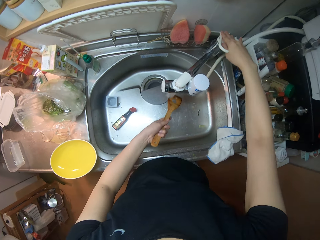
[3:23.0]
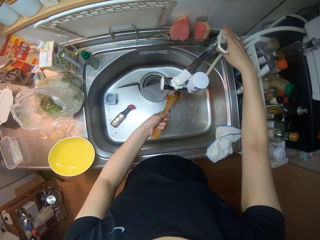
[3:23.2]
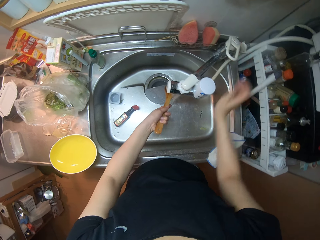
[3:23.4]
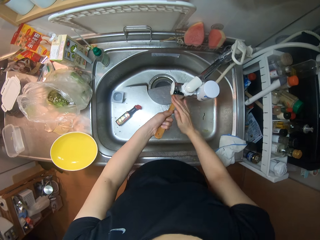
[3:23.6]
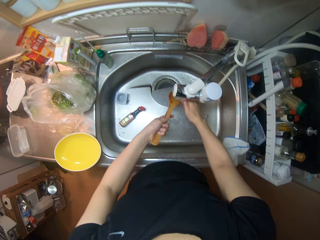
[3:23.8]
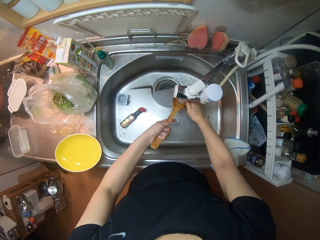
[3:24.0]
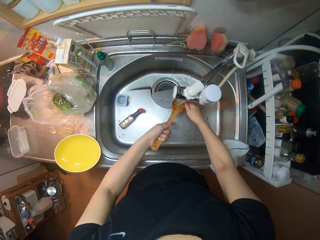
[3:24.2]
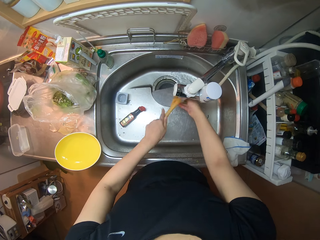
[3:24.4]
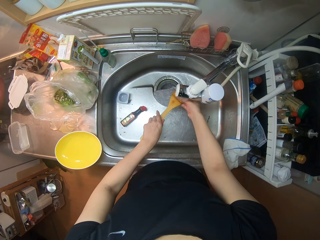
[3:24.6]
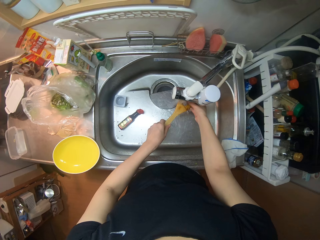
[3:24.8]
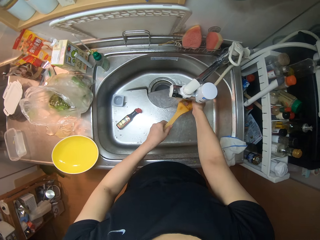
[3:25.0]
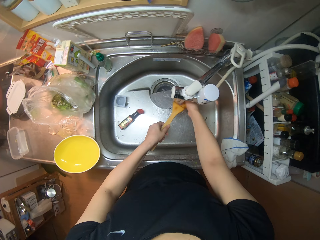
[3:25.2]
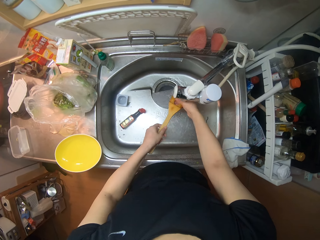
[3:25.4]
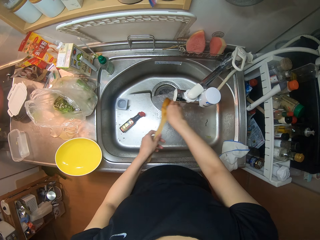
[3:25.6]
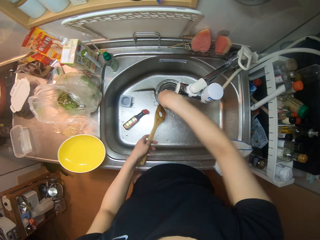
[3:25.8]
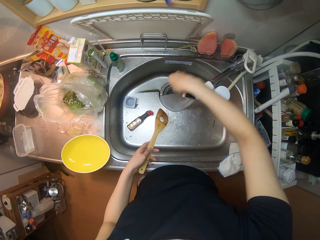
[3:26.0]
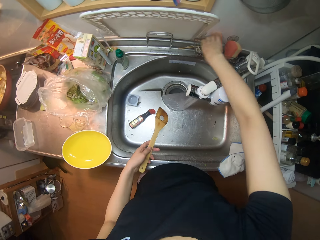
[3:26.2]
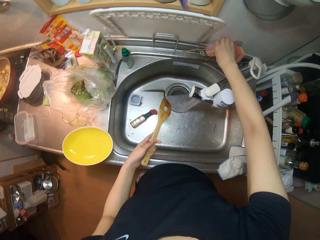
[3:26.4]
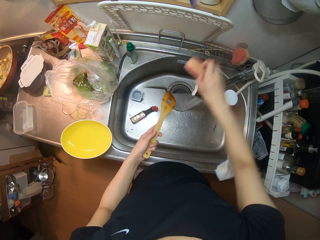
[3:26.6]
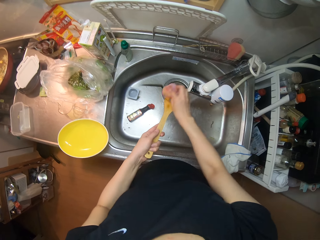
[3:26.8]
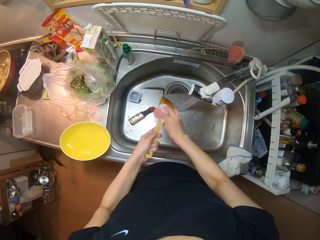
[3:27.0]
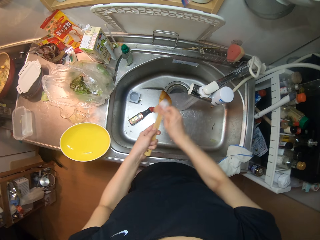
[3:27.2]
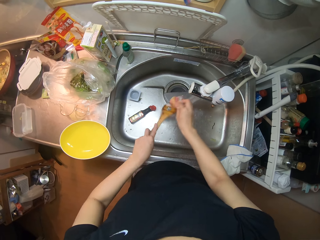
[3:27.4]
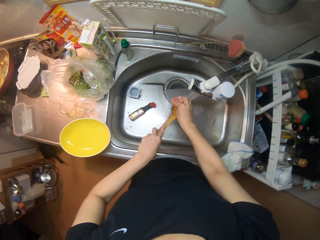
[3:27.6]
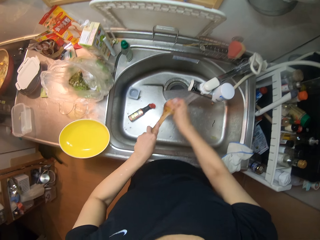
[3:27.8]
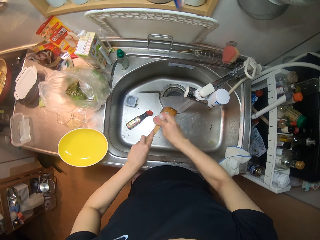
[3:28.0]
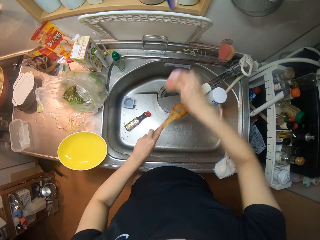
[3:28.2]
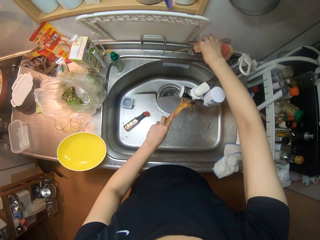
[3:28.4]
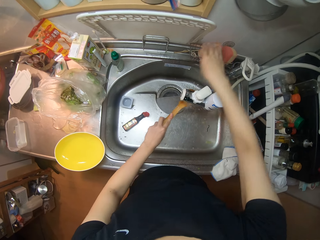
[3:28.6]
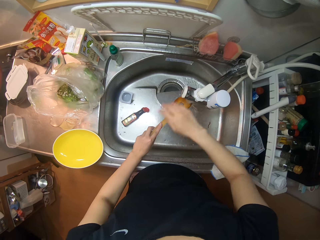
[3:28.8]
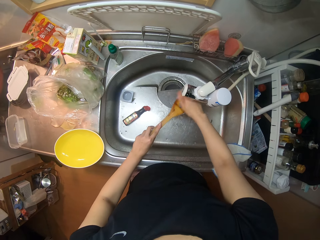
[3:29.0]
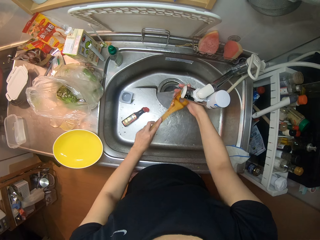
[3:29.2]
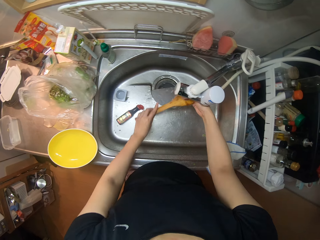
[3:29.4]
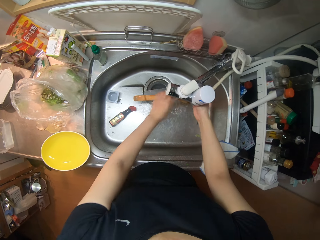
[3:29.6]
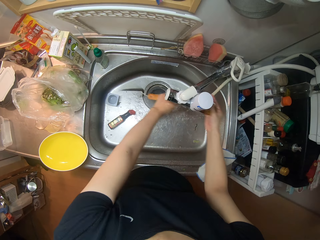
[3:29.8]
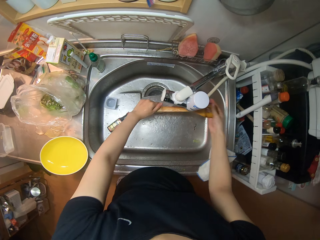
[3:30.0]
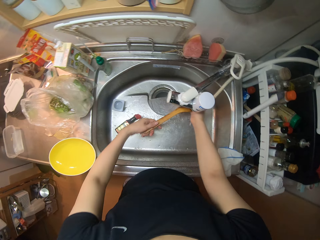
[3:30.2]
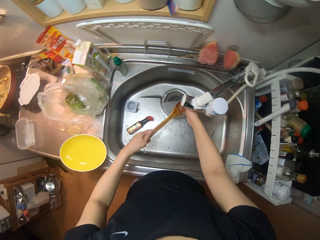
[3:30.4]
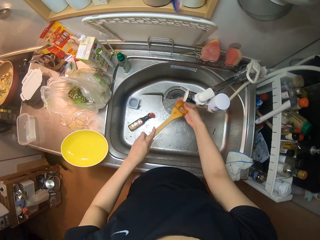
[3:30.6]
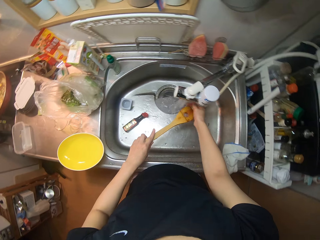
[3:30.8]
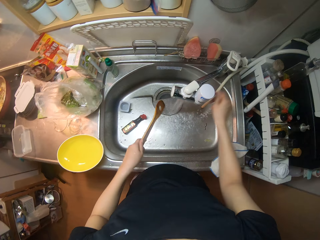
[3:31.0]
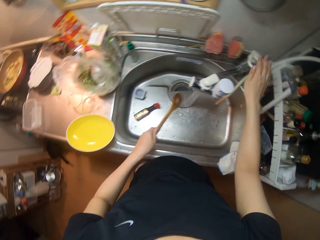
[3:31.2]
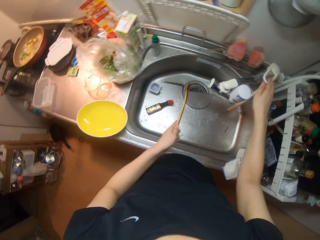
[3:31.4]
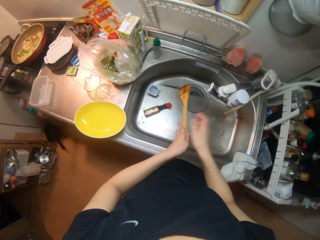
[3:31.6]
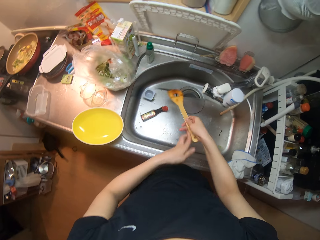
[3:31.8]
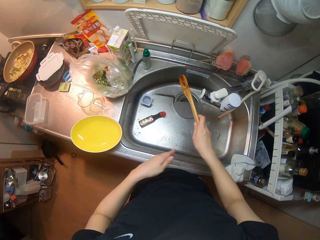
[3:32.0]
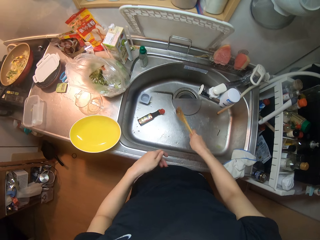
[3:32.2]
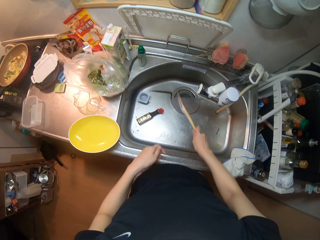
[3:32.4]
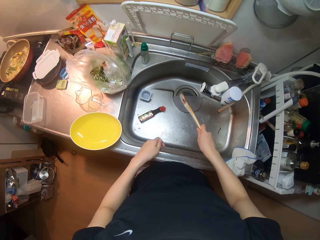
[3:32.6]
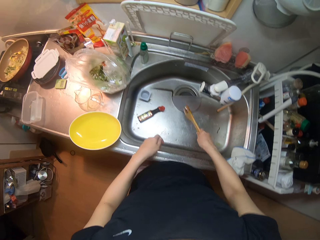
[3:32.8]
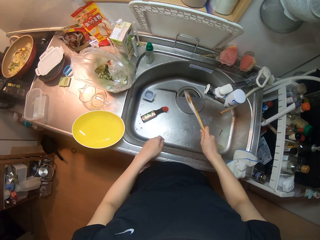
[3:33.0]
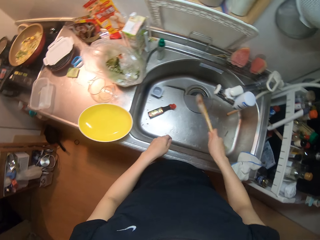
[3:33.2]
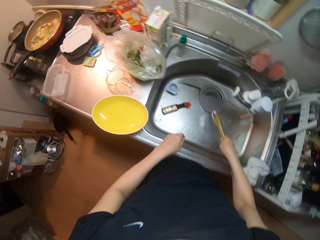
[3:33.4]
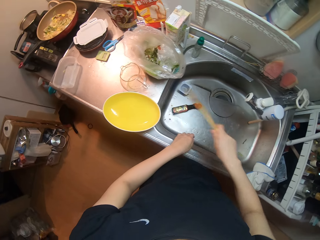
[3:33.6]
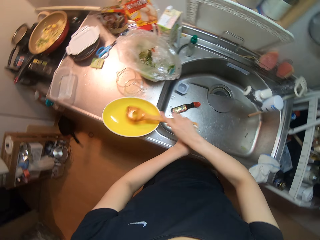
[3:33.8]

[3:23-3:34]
The camera wearer opens the water tap. They wash the wooden spoon or cooking stick in the sink. They pick up the sponge, wash the cooking stick, put the sponge on the sponge holder, rinse the cooking stick and close the water tap.

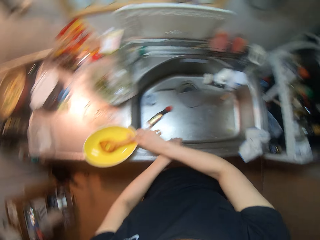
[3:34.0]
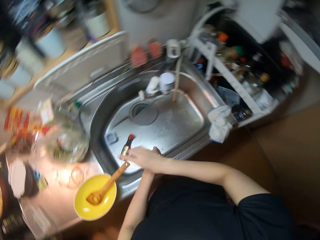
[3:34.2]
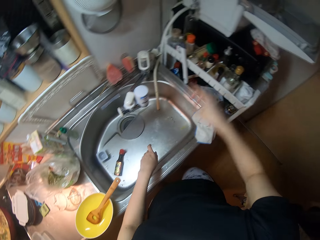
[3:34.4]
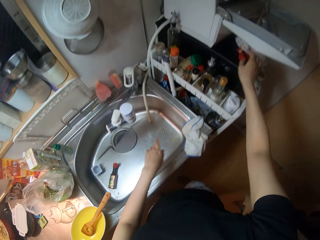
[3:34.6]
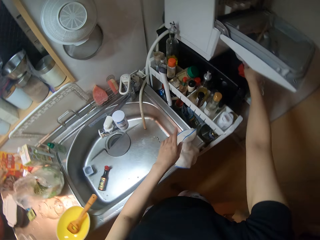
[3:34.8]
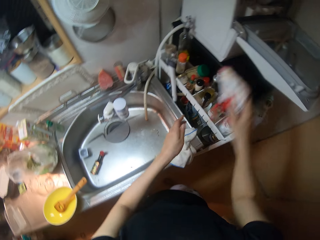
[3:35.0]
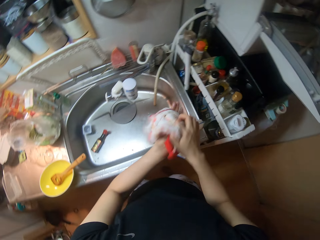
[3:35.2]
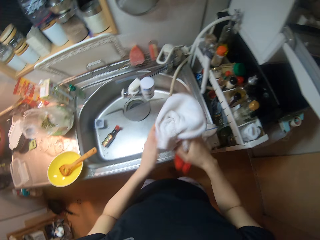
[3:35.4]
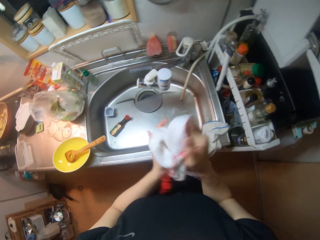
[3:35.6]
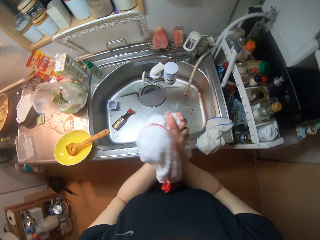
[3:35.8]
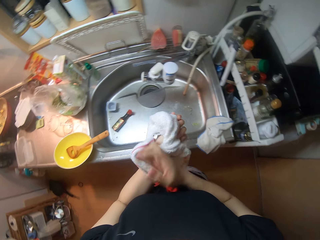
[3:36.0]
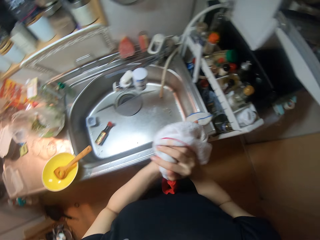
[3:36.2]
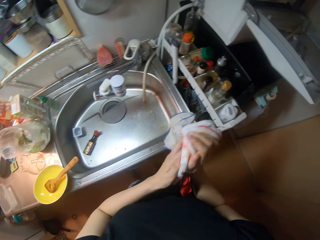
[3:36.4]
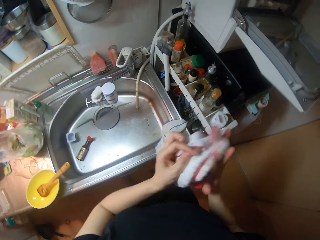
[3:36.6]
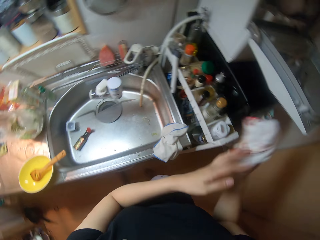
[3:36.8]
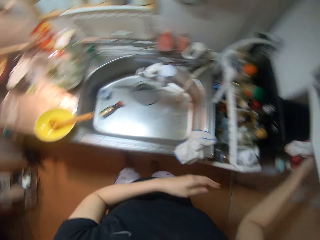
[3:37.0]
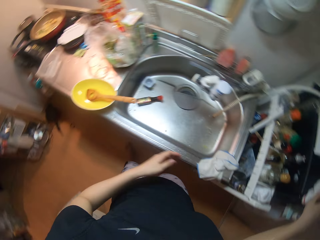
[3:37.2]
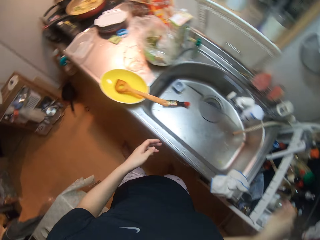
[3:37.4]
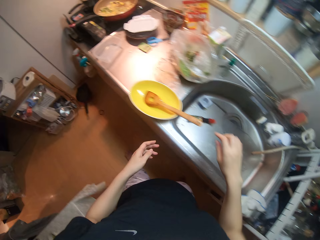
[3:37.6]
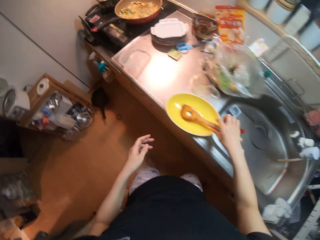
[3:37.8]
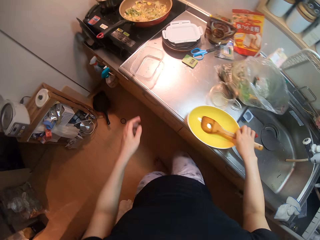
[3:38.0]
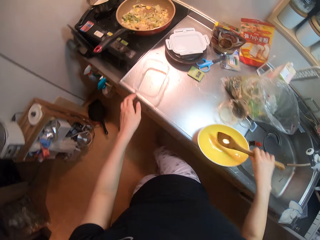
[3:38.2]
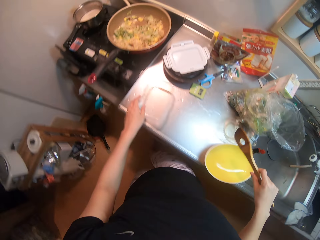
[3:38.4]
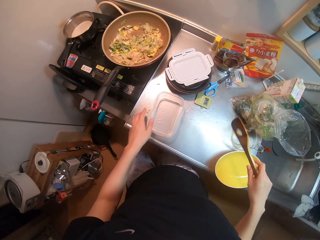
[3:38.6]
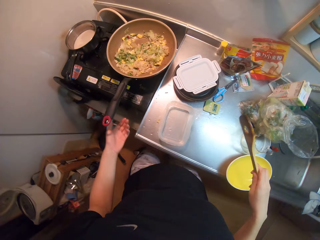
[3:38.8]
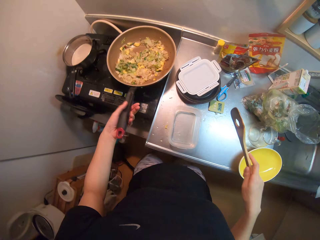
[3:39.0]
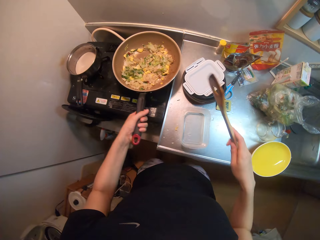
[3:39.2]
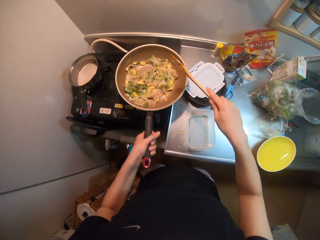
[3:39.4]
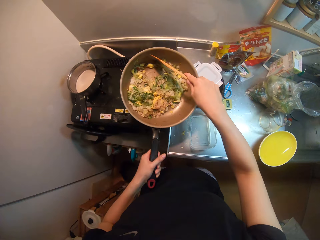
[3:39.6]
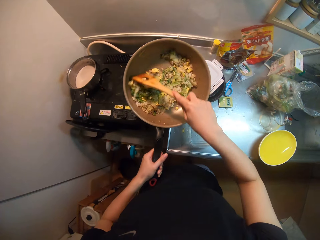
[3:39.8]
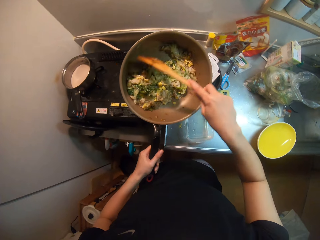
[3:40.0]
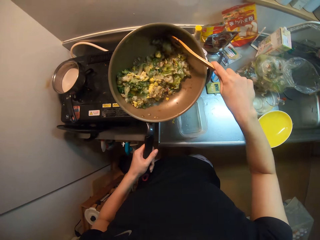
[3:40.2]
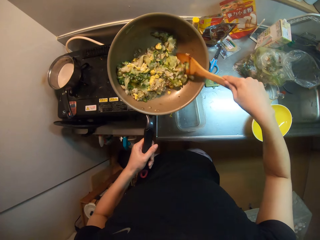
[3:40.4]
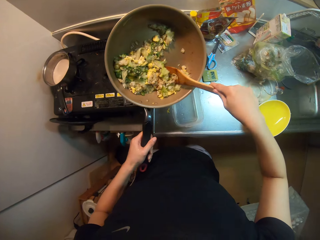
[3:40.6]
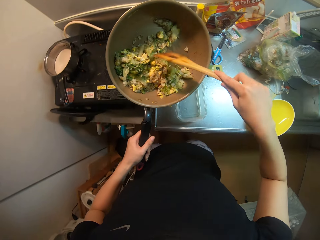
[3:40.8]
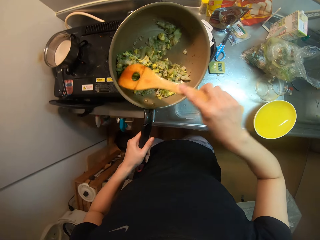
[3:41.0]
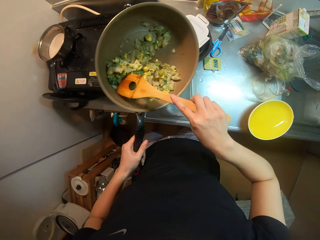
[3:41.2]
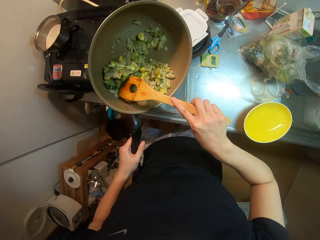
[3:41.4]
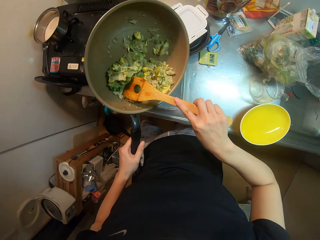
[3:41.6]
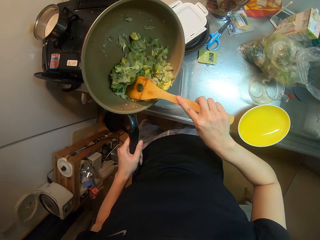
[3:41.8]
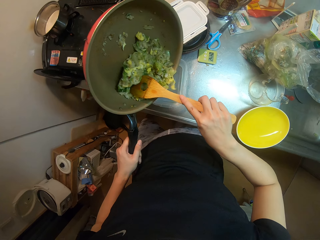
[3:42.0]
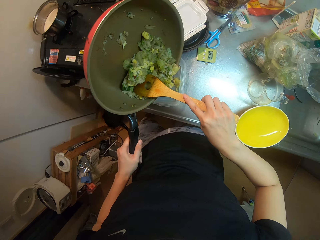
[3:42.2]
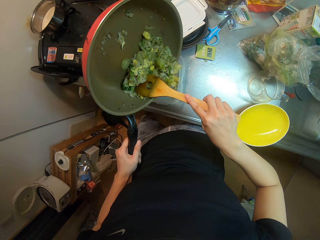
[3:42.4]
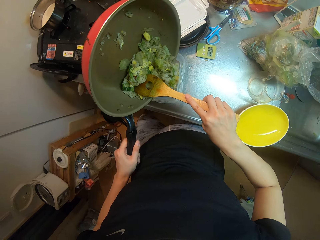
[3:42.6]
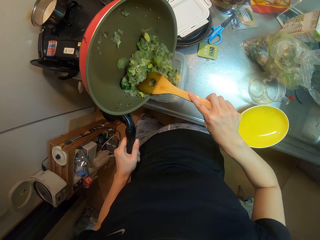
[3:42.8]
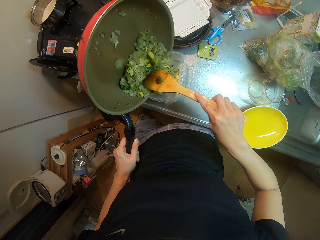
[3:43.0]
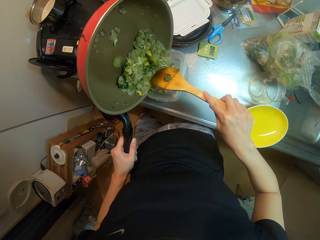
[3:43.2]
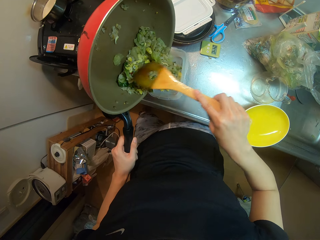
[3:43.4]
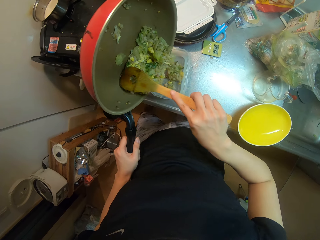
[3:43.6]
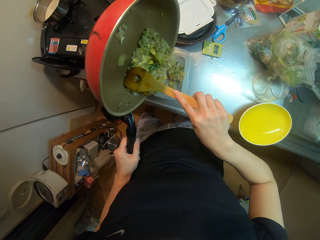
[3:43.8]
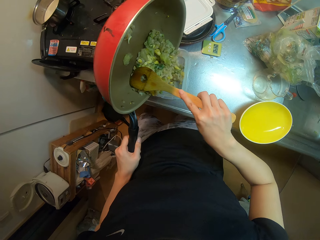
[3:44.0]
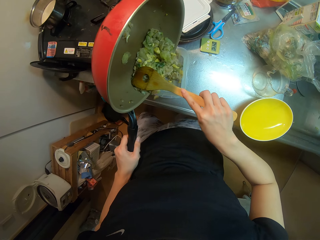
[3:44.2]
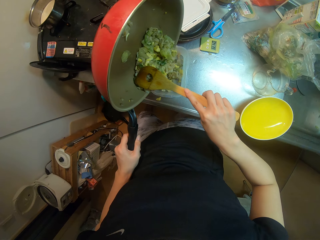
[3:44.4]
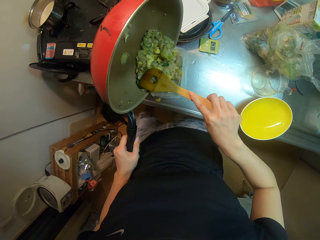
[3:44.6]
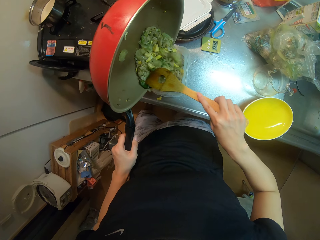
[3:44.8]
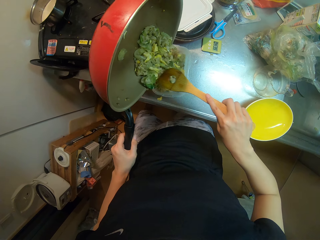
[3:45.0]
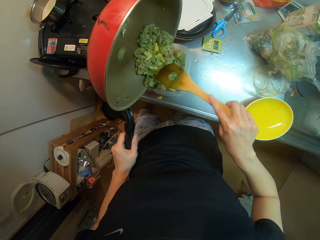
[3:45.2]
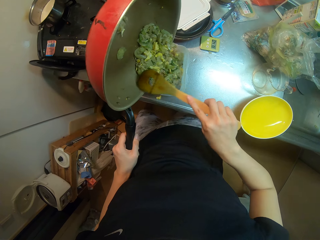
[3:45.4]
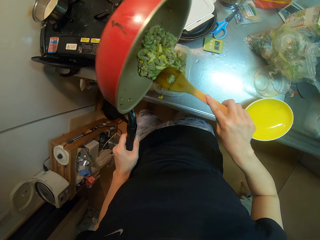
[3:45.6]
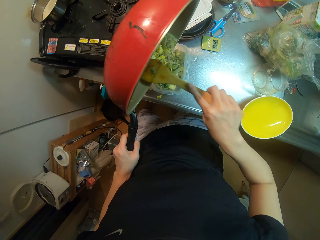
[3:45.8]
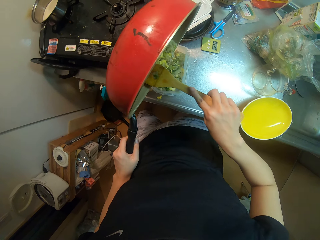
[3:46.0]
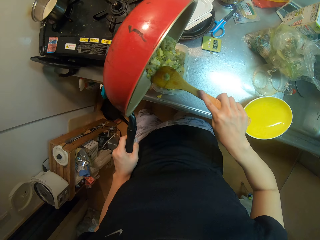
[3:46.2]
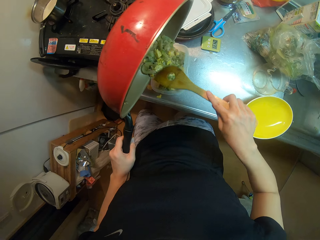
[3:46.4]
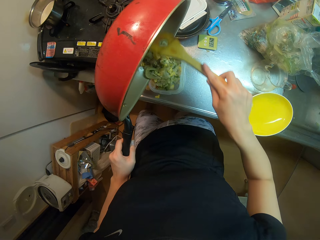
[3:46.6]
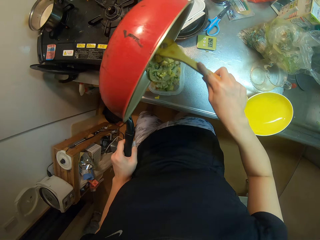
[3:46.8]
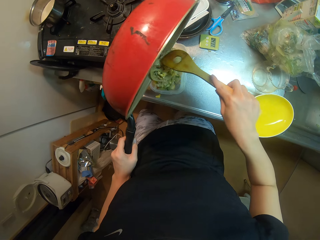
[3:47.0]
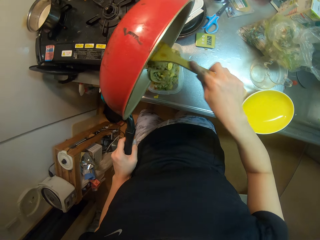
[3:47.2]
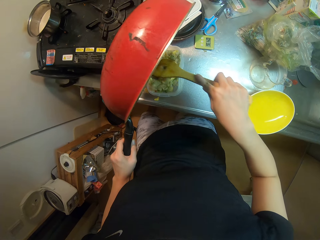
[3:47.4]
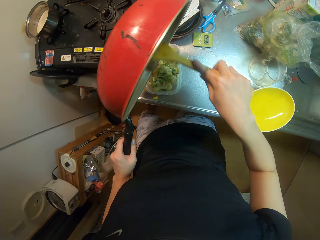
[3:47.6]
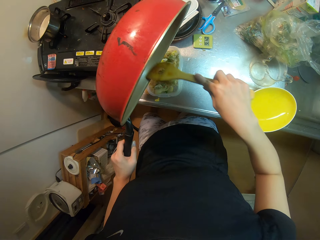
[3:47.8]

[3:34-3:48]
The camera wearer drops the wooden spoon or cooking stick in the bowl. She picks up the towel, wipes her hand with the napkin and puts the towel back. She picks up the wooden spoon from the bowl, moves to the cooker, picks up the pan, moves the food from the pan with the cooking stick and puts the food in the tin. She stirs the vegetable into a plastic bowl.
